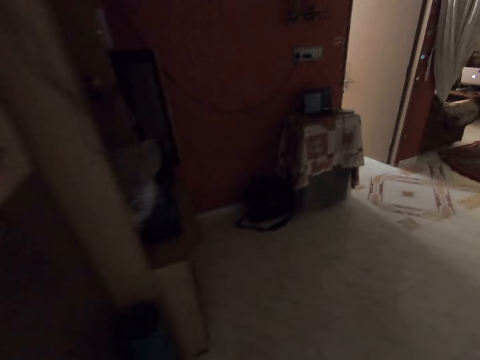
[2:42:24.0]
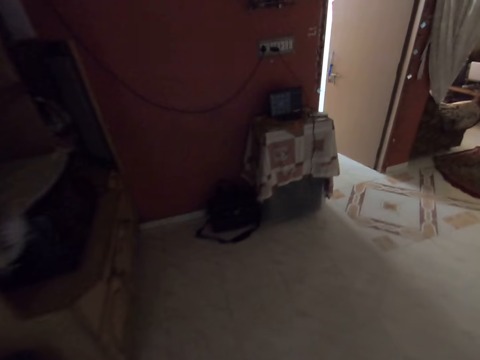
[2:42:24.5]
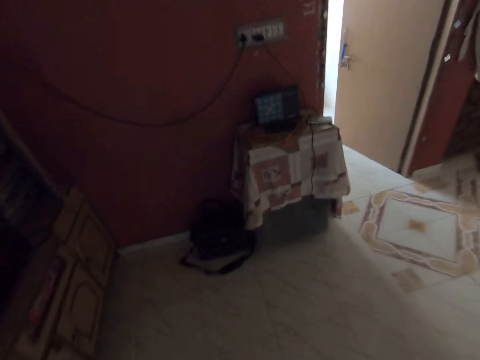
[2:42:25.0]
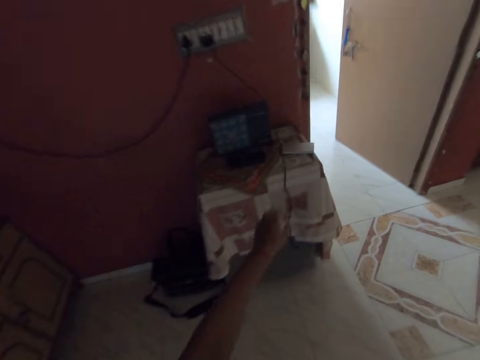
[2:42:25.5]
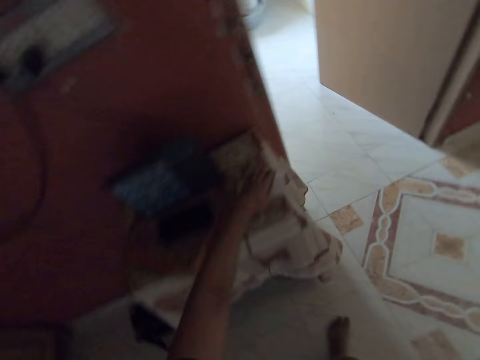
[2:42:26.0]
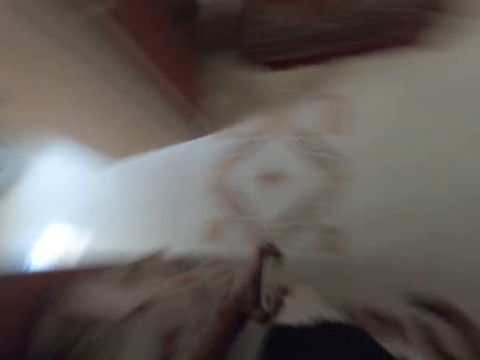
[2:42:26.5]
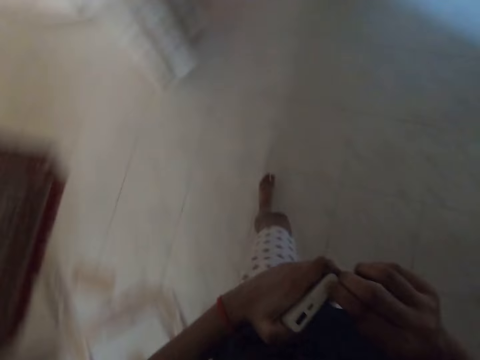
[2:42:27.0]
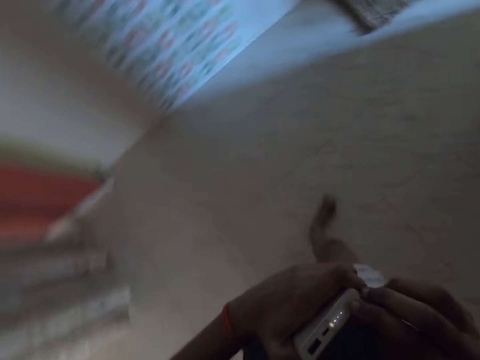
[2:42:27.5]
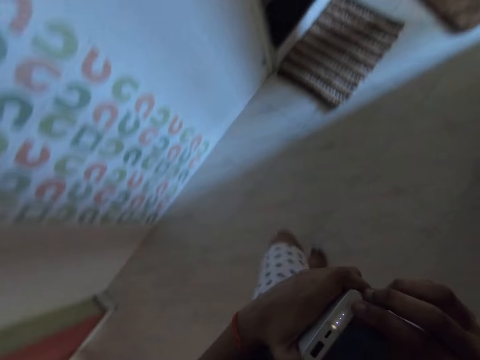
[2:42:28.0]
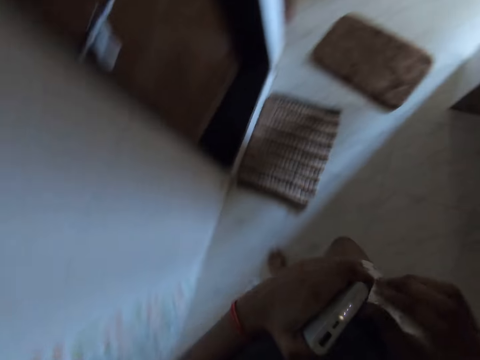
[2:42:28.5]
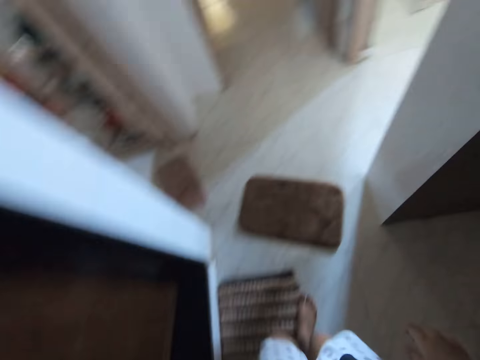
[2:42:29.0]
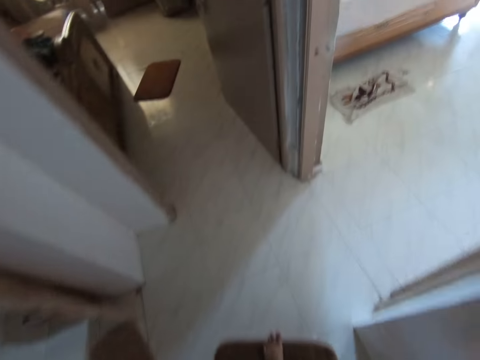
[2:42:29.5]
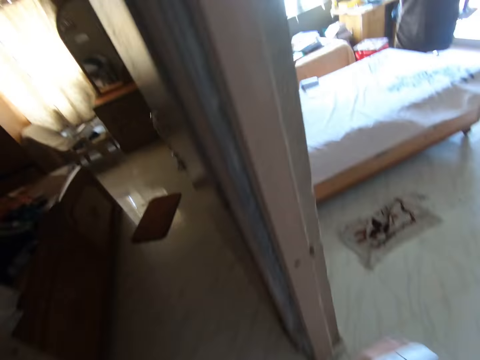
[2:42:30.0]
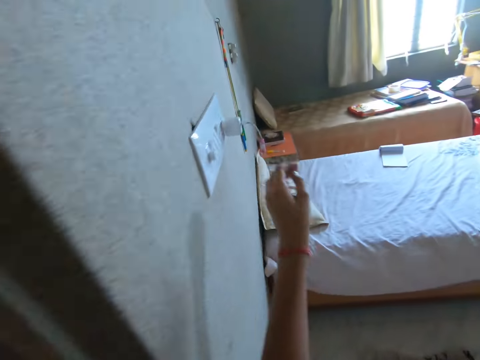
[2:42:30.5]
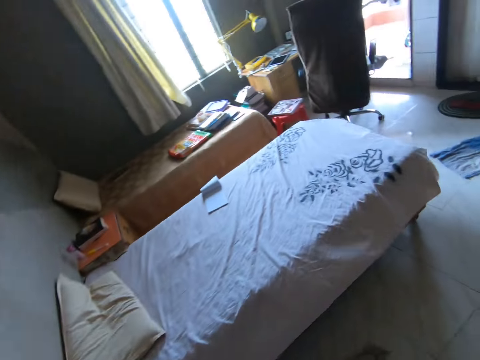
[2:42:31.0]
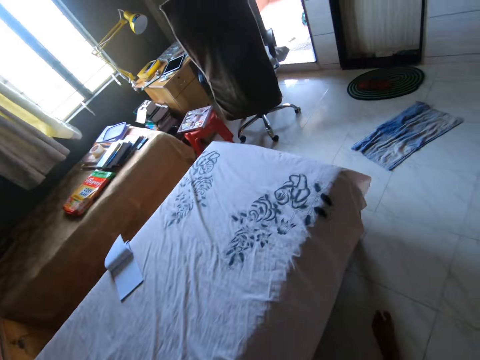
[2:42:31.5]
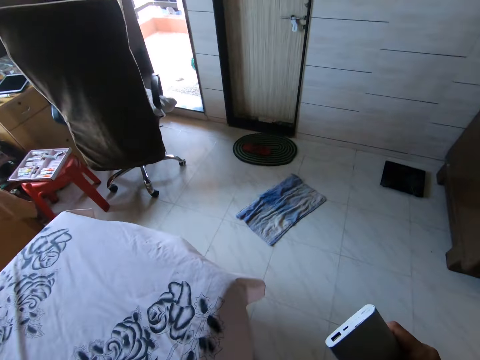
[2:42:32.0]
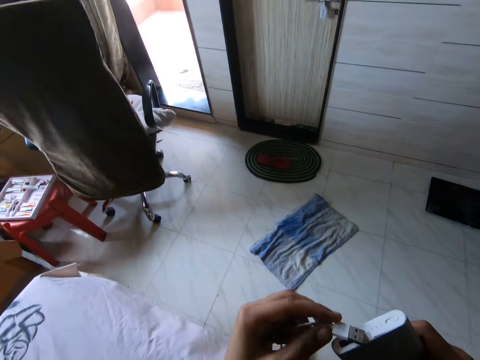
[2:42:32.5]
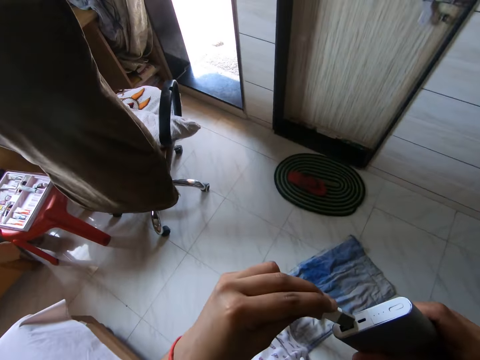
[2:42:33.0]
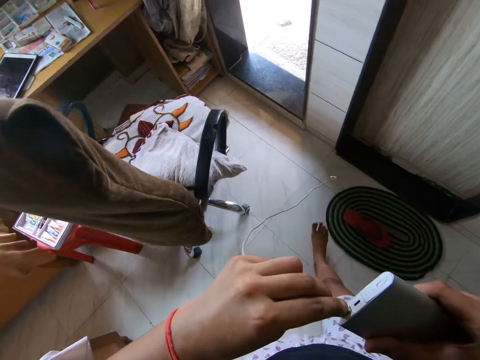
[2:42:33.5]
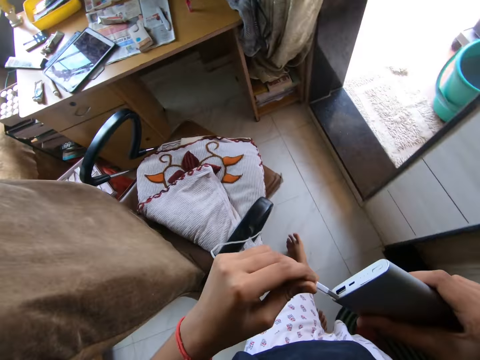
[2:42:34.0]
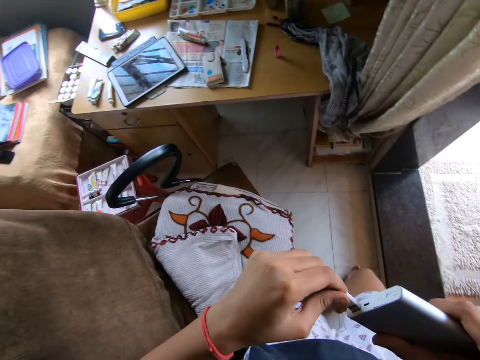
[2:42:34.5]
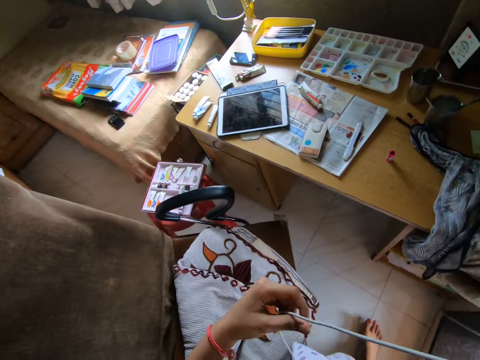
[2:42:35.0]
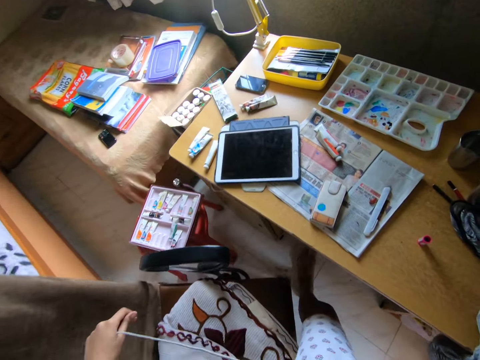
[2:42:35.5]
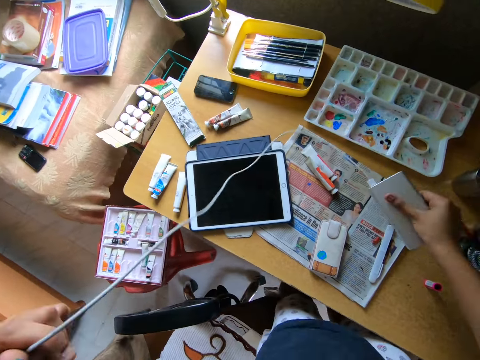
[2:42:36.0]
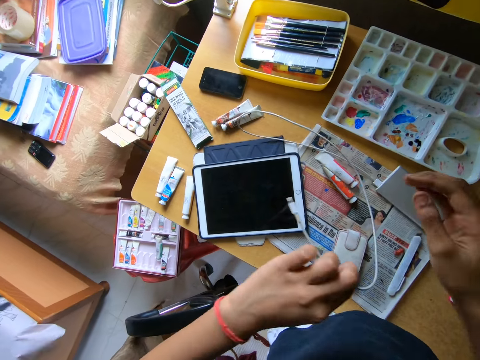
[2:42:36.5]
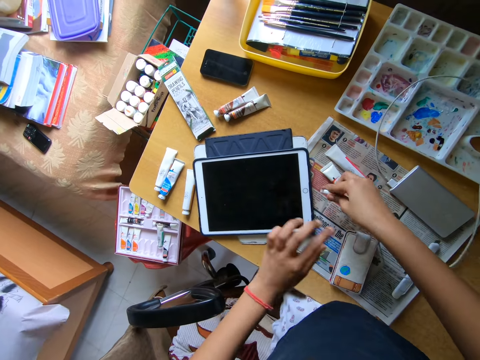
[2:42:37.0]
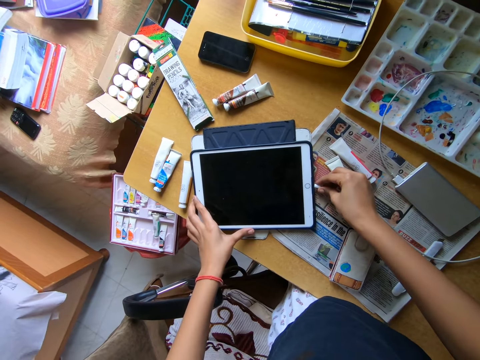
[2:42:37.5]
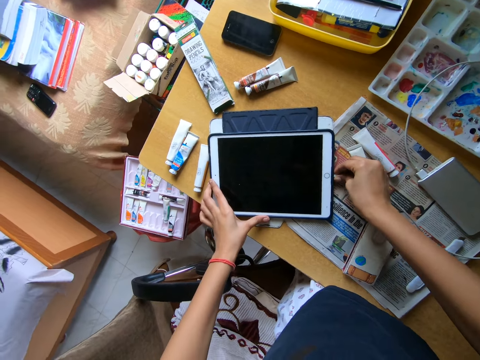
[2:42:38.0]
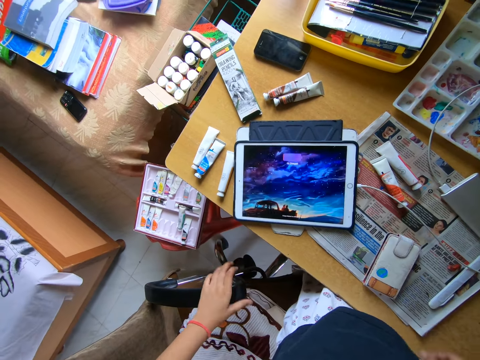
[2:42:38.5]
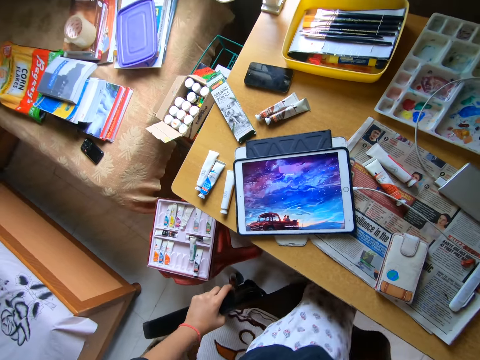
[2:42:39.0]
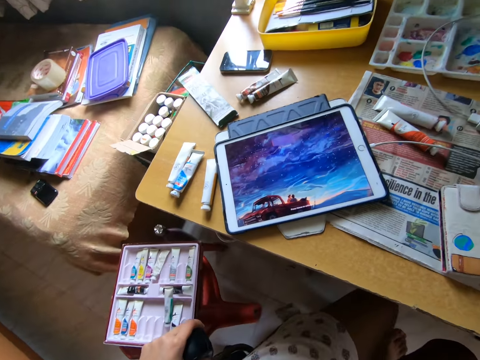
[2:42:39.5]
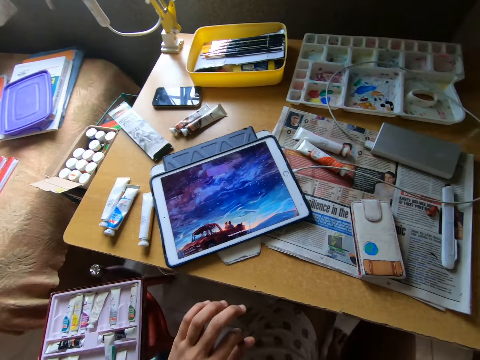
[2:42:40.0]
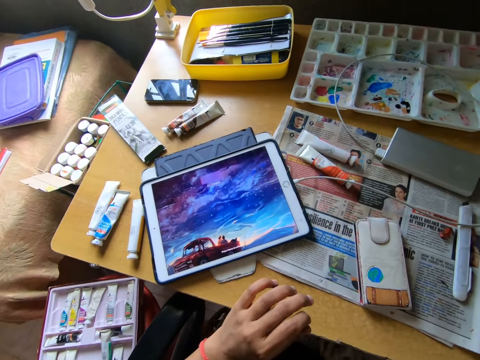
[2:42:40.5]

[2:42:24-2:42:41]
The camera wearer picks up a power bank from a table with her left hand. She operates the power bank with her right hand, presses a button with her hand and walks around a room. She removes a cord or cable from a charger on the wall with her left hand. She walks around the room. She puts the cord in the power bank with her left hand. She straightens the cable with her hand. She drops the power bank on the table with her right hand. She passes the cord from her left hand to her right hand. She puts the cord in the tablet phone on the table with his right hand. She holds the tablet phone on the table with her left hand. She holds a chair handle with her left hand, pulls the chair with her hand and sits on the chair.

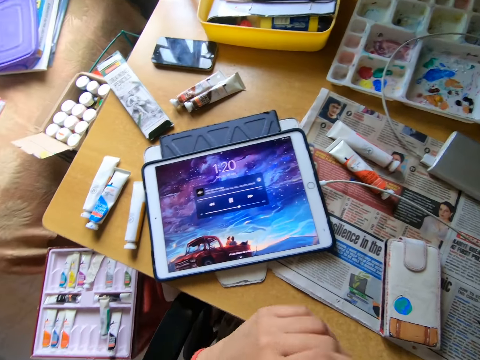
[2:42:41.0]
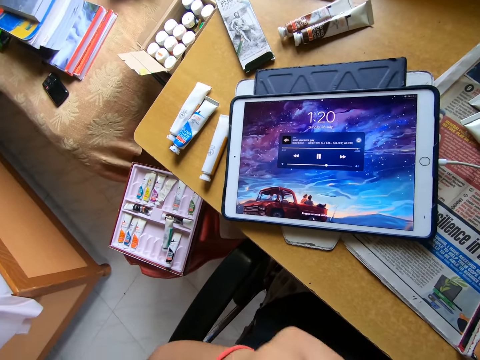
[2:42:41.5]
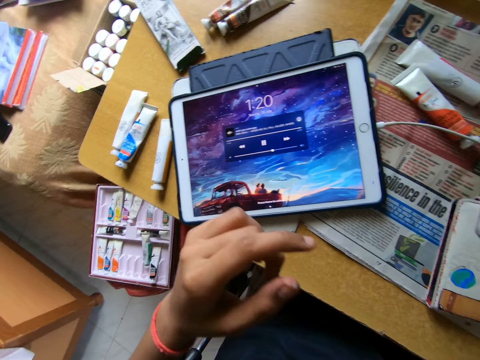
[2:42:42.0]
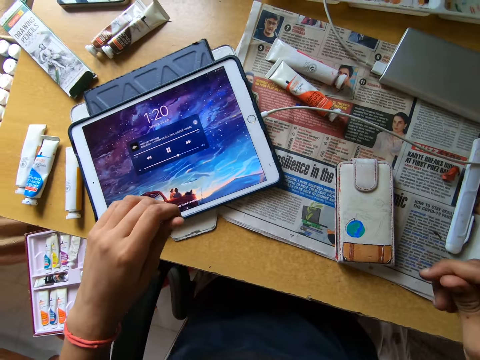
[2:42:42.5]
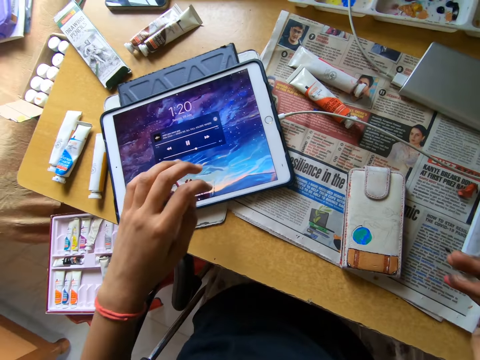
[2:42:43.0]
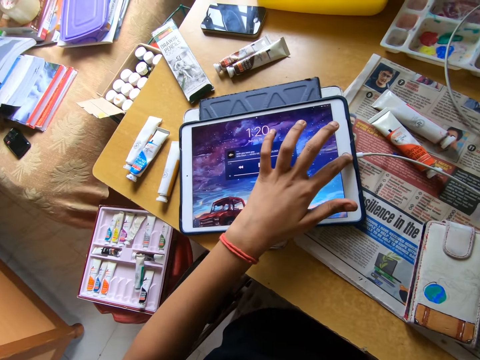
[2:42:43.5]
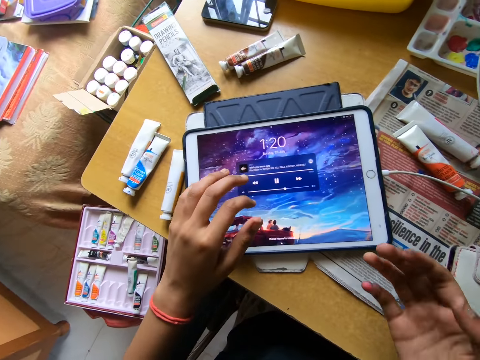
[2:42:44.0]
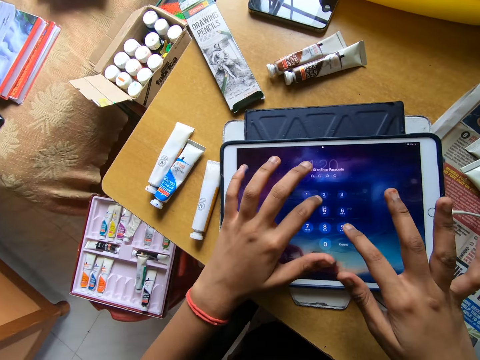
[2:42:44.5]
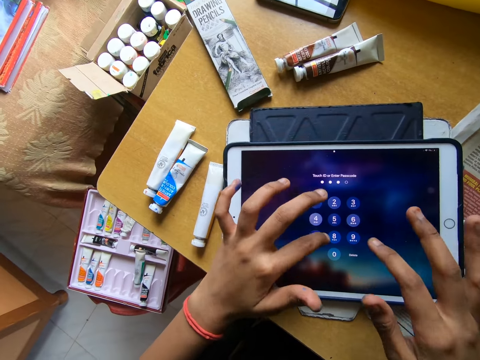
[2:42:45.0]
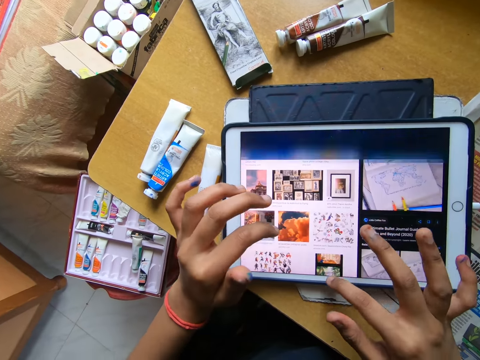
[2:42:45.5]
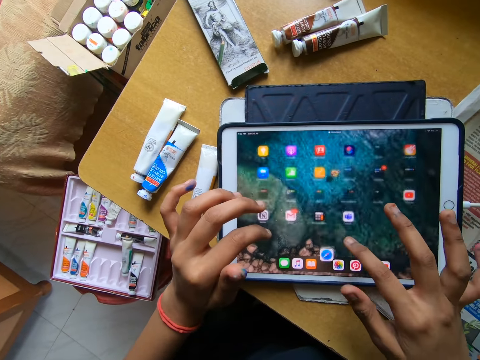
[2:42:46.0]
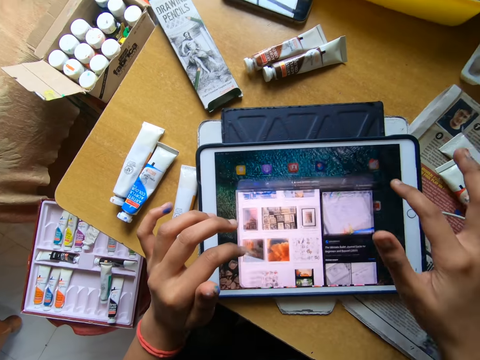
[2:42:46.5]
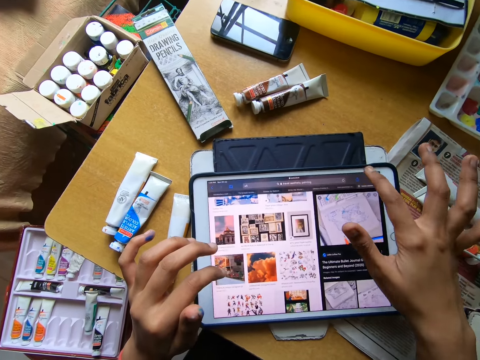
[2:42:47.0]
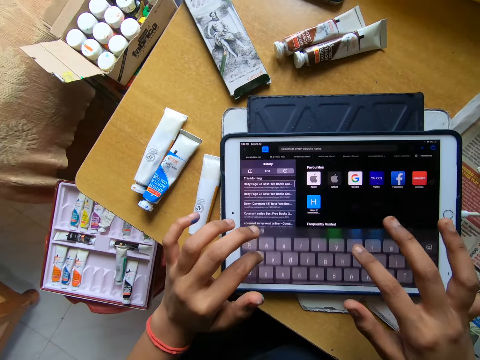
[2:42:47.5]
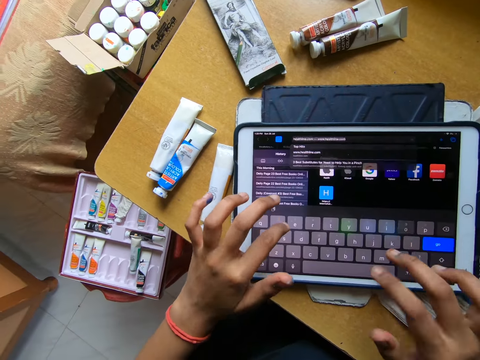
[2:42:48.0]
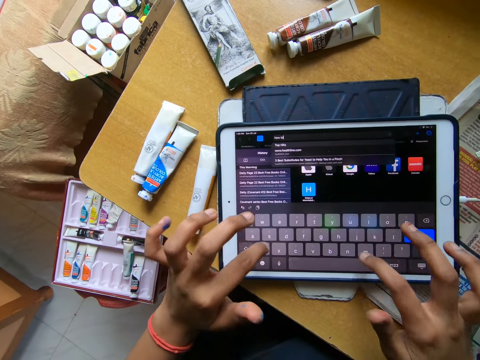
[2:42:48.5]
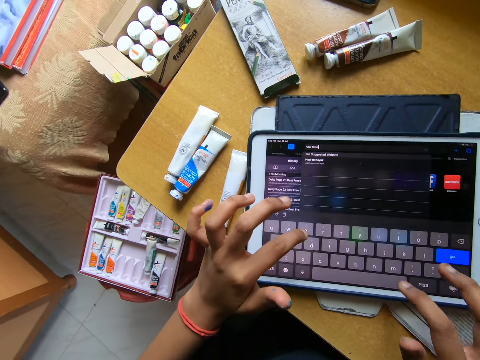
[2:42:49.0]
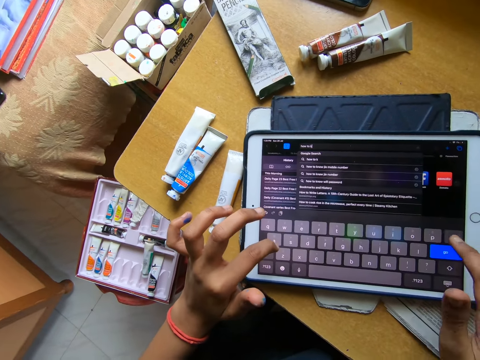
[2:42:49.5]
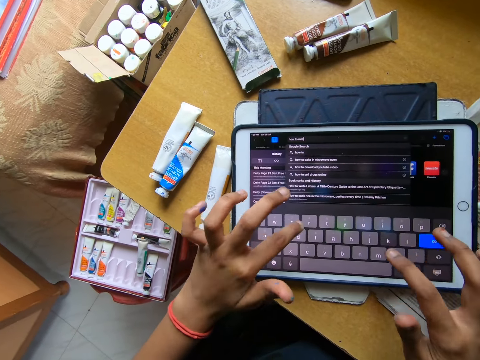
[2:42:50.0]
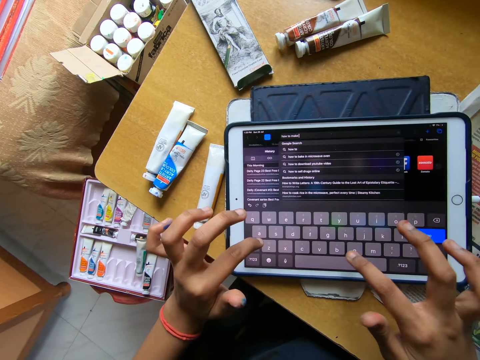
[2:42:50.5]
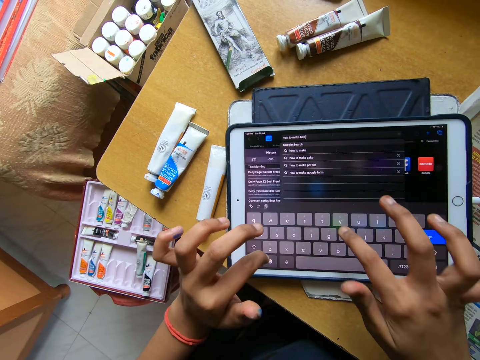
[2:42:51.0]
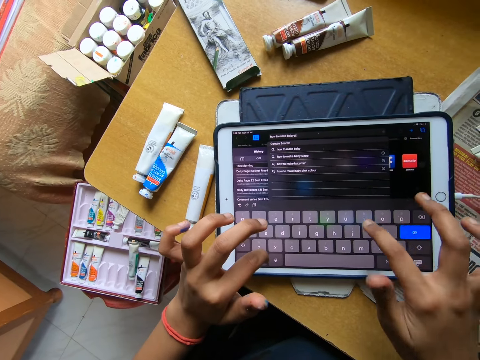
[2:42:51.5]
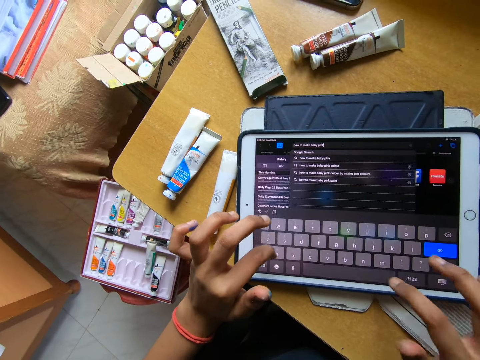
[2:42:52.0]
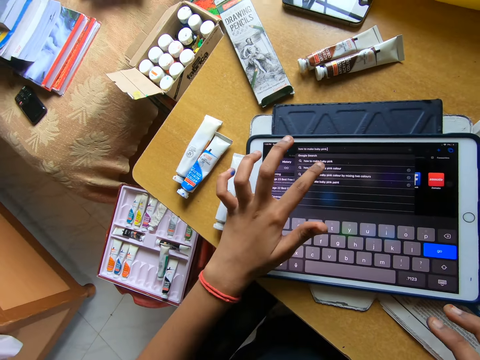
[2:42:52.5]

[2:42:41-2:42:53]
The camera wearer looks around a room. She operates the tablet phone on the table with both hands.
